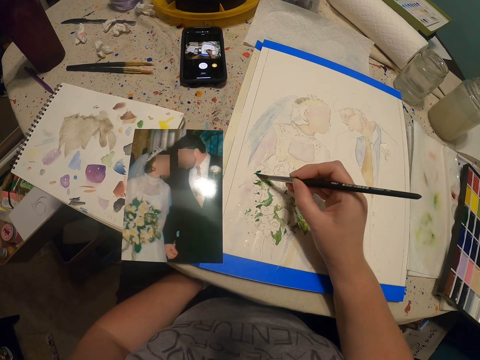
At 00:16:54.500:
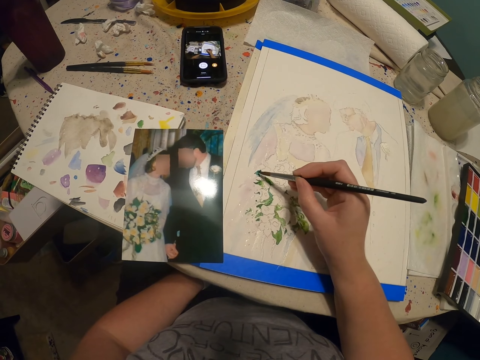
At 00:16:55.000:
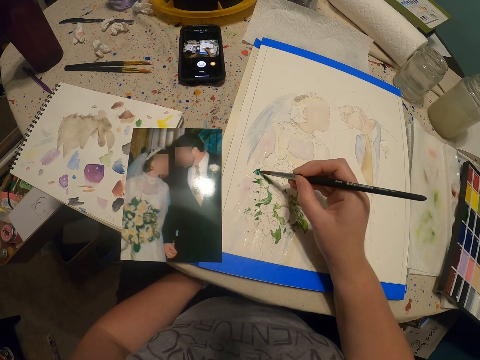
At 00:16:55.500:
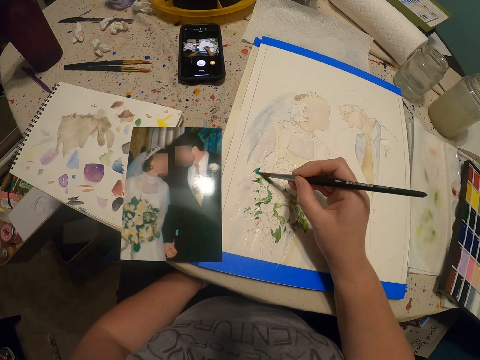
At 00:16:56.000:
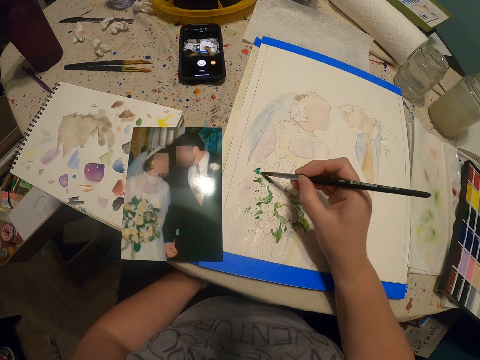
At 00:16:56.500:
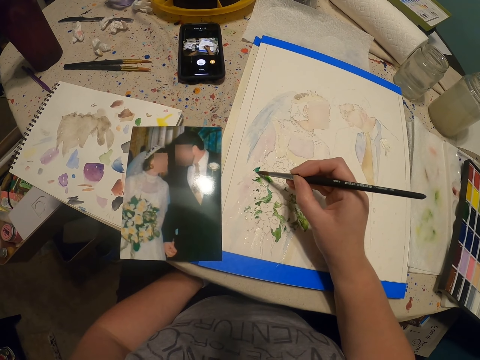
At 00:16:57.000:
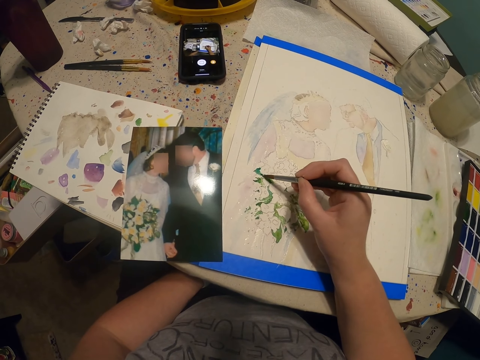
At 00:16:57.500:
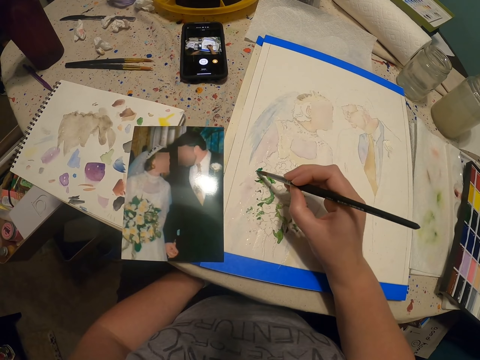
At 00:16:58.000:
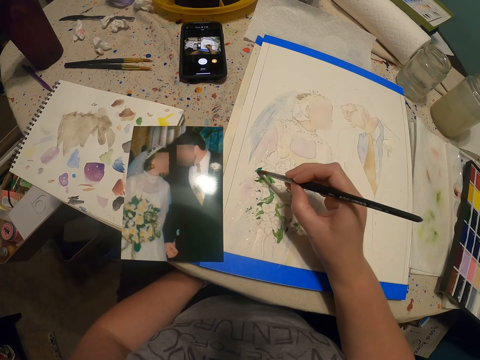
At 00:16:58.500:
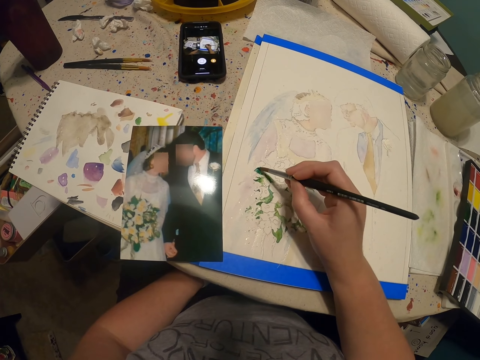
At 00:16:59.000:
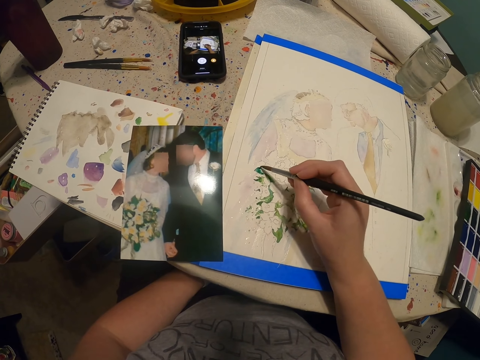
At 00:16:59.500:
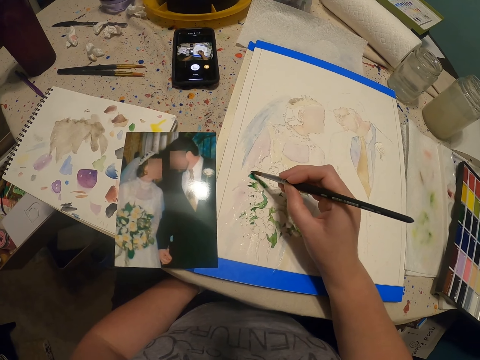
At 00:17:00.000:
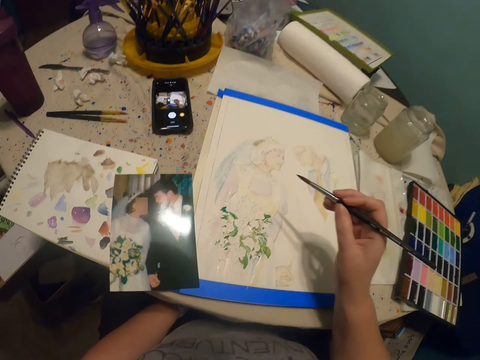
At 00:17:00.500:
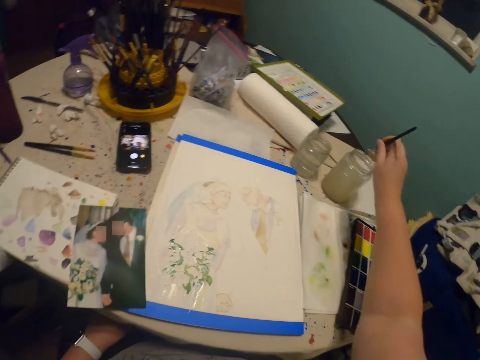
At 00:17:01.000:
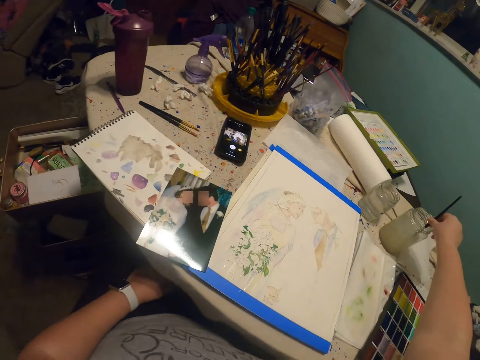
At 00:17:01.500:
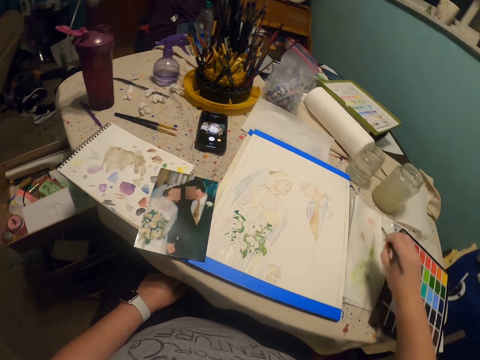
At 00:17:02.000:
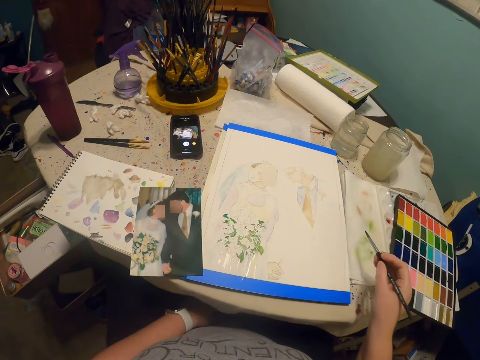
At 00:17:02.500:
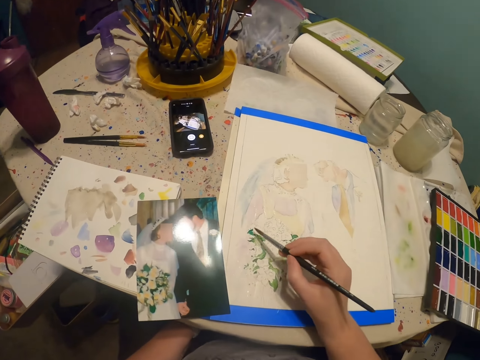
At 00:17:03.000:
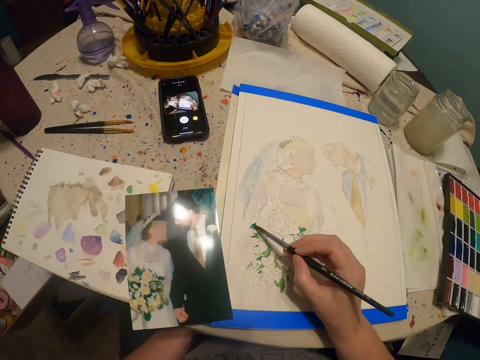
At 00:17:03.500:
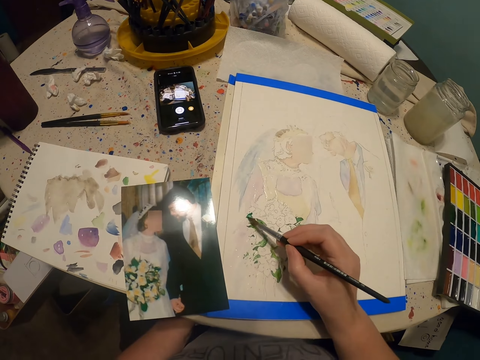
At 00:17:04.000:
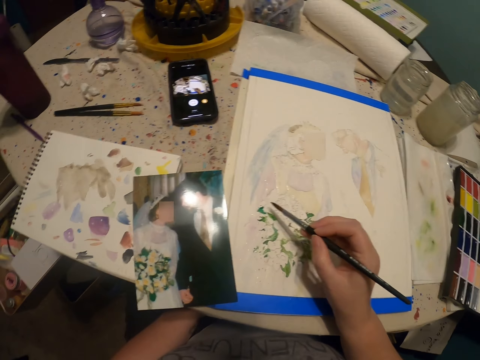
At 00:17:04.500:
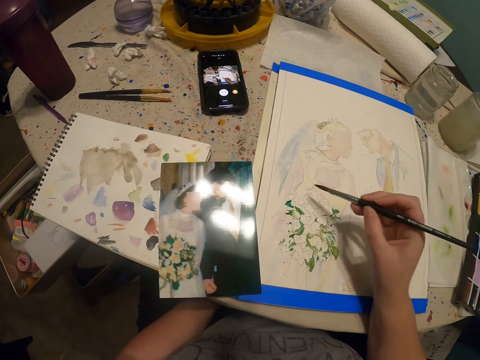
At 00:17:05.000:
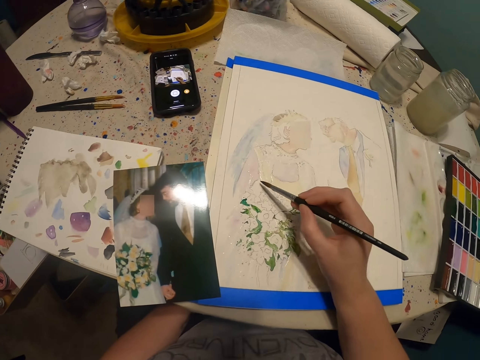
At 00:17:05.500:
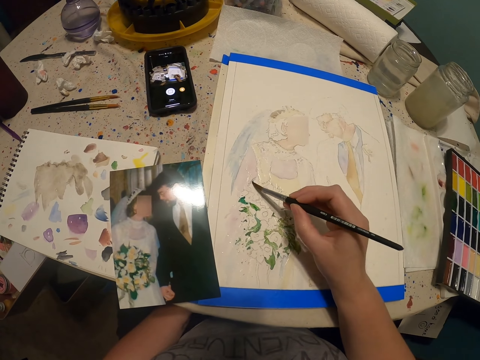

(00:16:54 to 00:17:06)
The camera wearer dips the paint brush in the bottle of paint. They paint the drawing with the paint brush.

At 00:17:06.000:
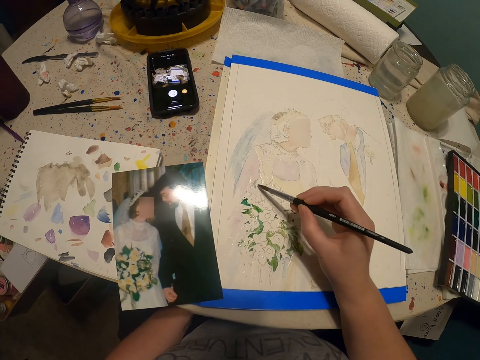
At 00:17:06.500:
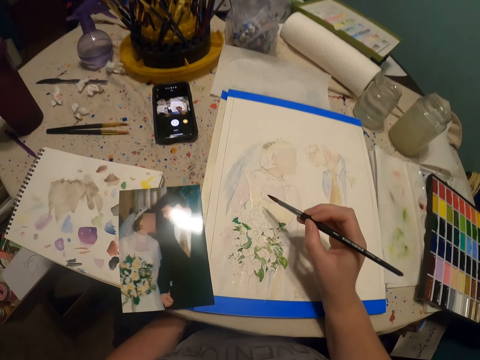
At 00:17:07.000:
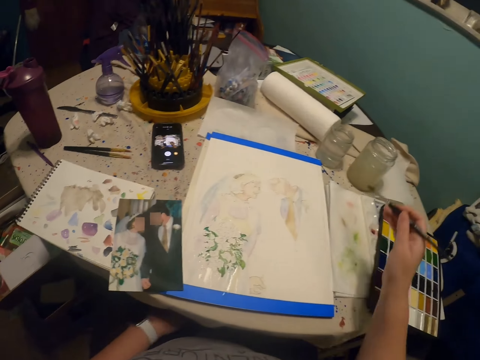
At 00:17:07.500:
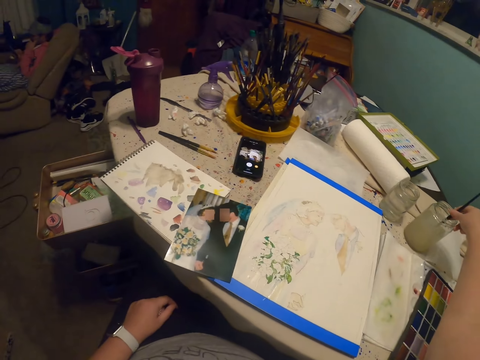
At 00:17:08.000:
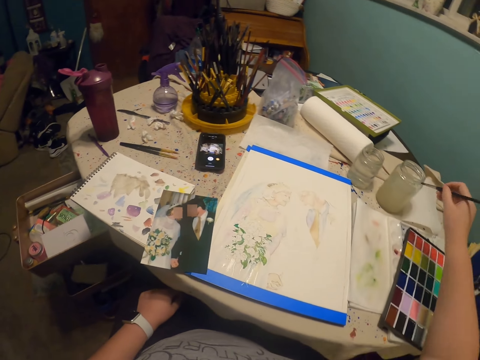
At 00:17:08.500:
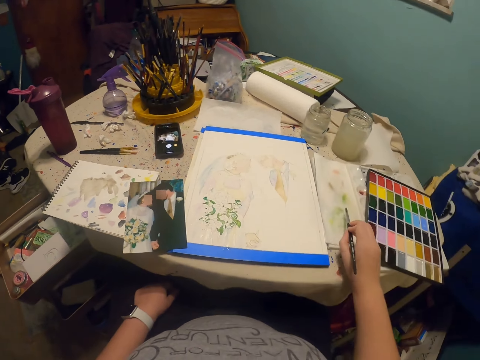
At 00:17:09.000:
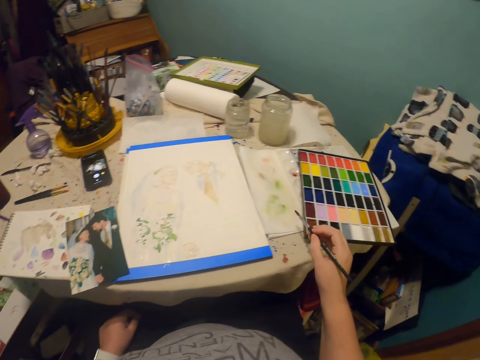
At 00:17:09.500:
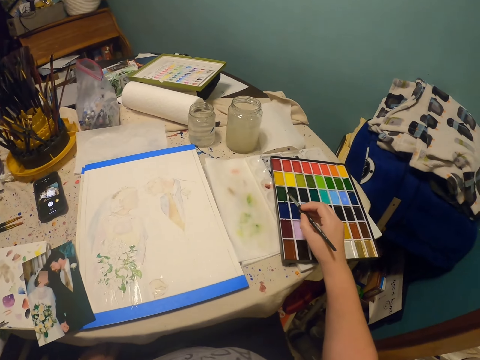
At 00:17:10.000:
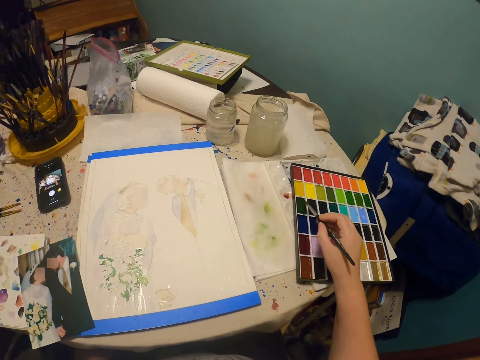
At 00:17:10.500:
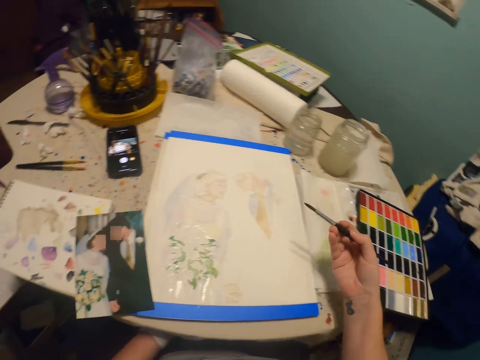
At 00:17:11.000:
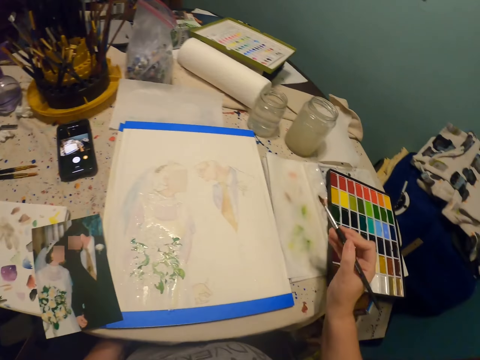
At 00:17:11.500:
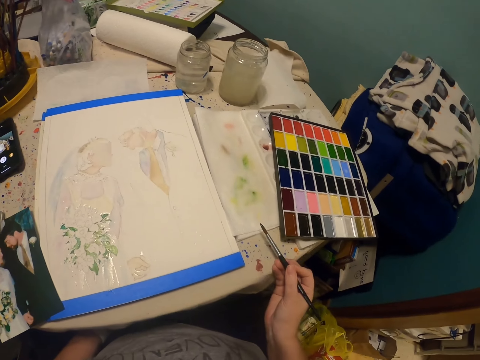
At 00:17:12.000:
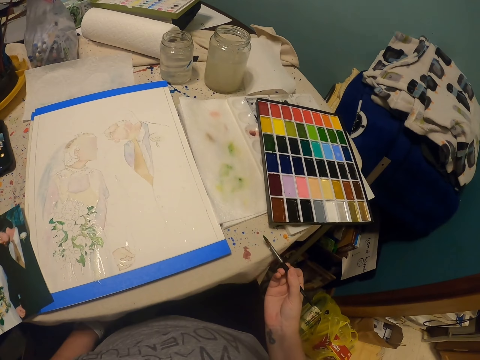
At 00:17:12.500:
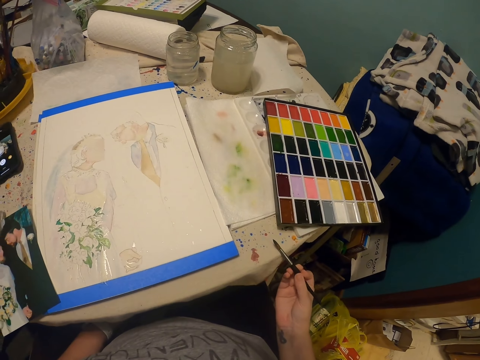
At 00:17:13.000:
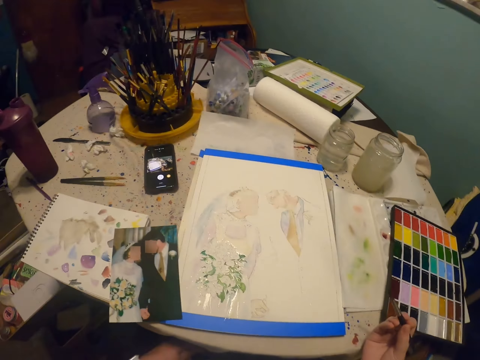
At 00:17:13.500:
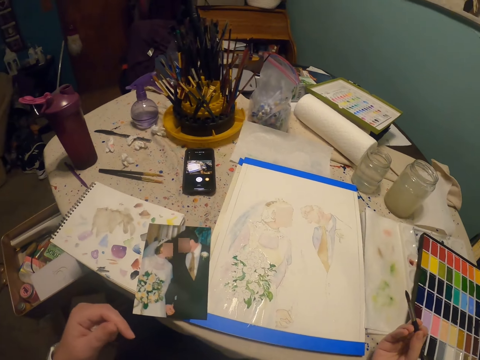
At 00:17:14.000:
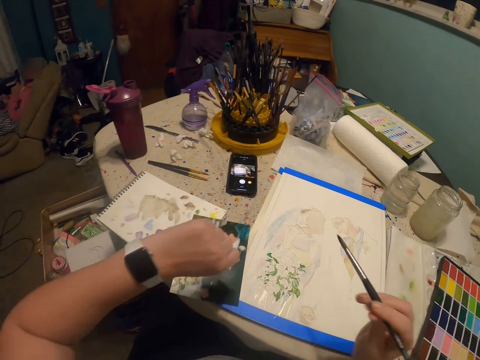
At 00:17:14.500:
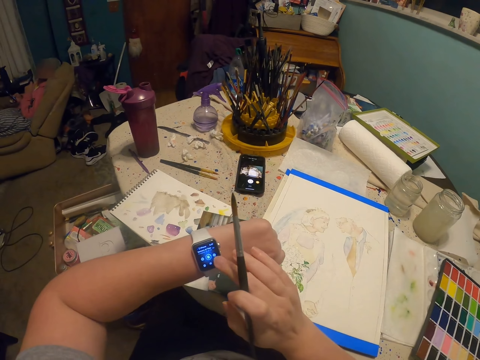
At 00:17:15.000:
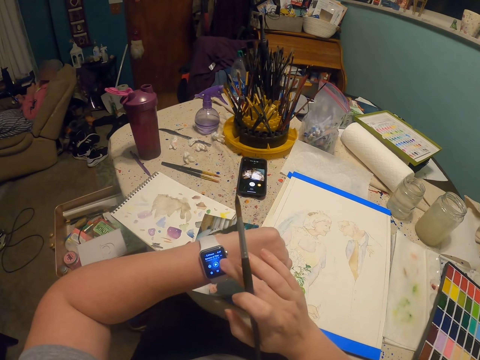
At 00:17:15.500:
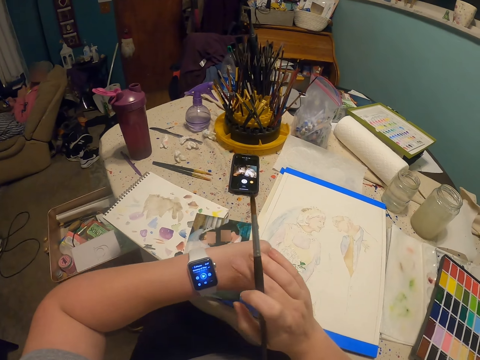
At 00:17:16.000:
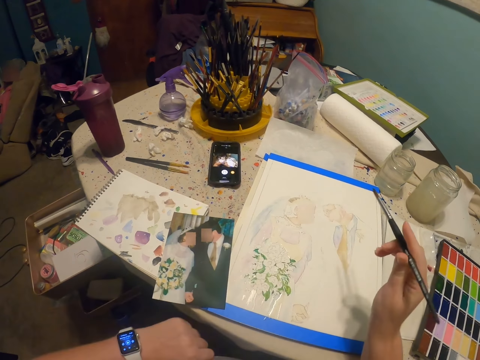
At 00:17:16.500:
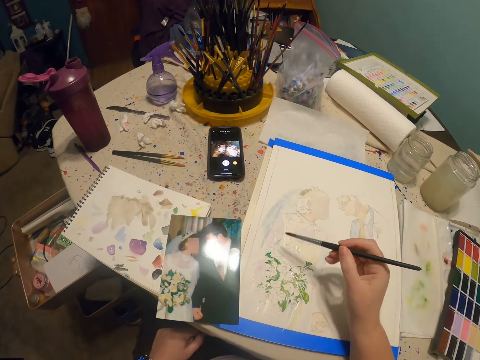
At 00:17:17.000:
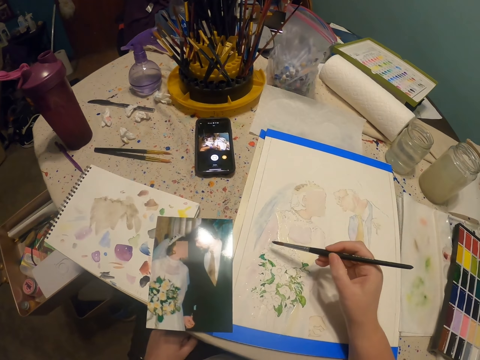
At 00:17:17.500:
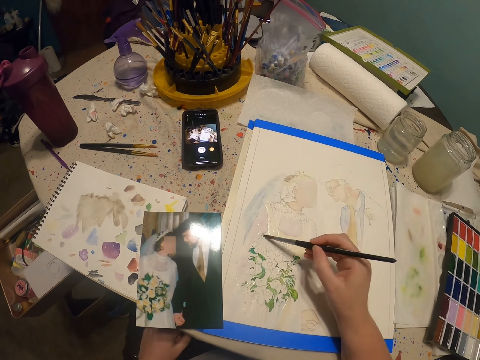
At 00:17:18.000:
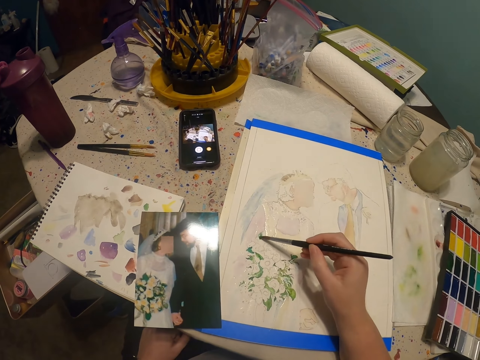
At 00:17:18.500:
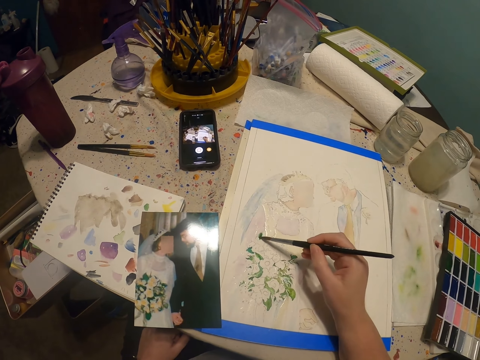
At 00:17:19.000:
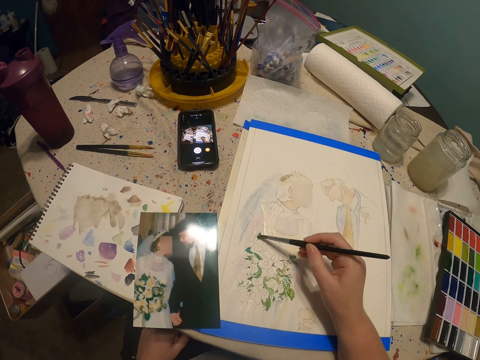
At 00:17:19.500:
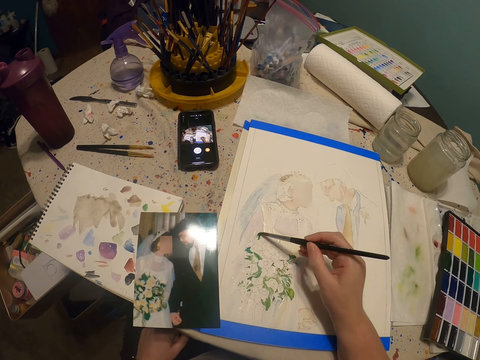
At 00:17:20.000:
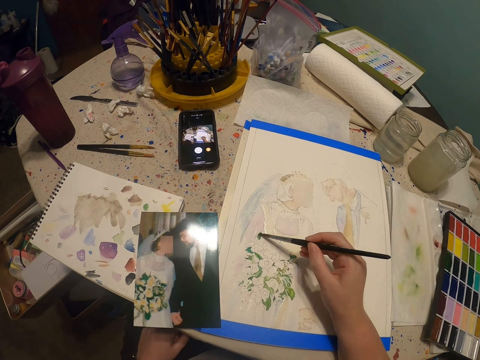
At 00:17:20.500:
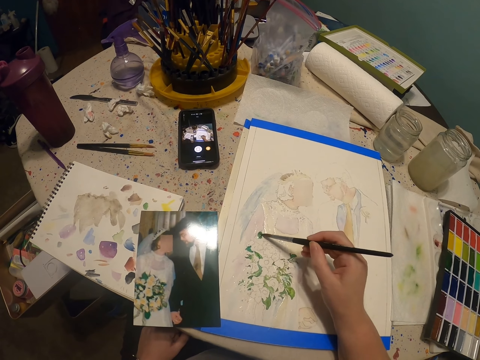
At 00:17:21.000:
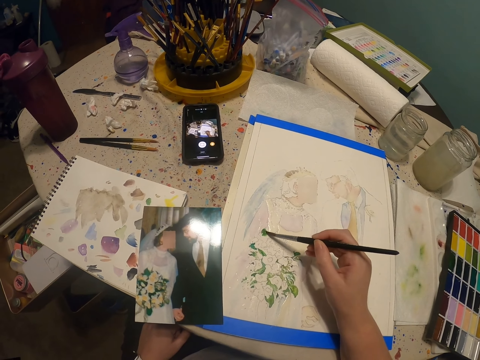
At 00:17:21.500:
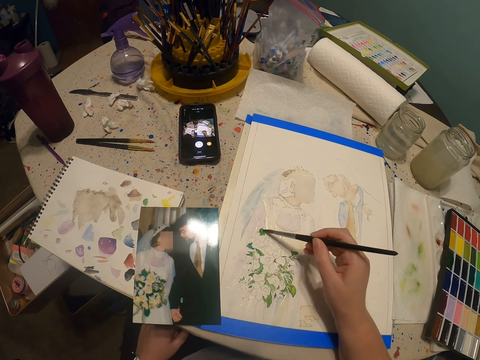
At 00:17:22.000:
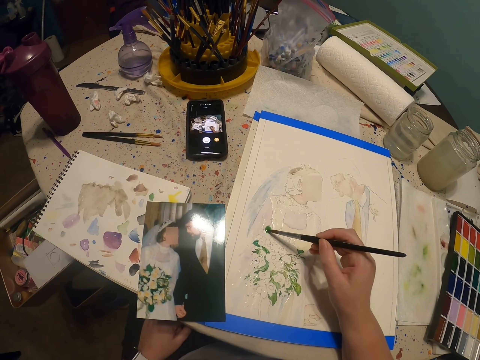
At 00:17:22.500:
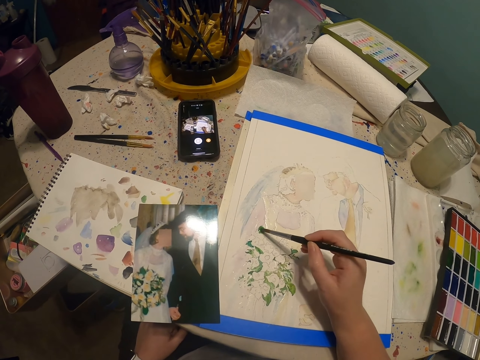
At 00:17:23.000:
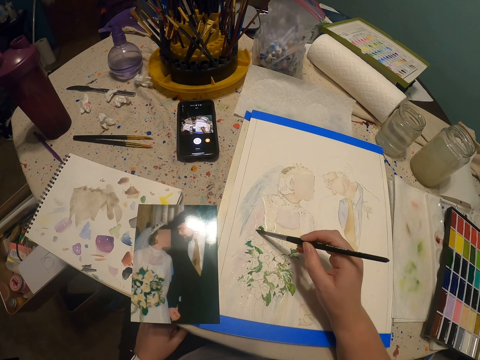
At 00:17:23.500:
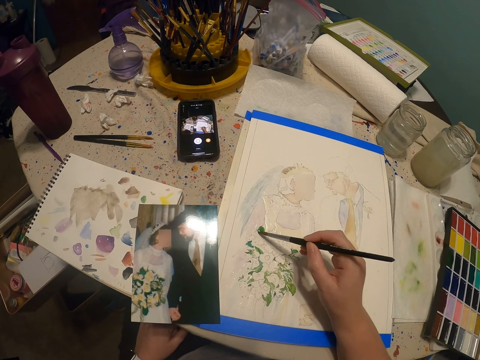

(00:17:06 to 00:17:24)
The camera wearer dips the paint brush in a glass of water or bottle of paint. They put the paint brush in the paint palette and rub the paint brush on the paint palette. They look at the watch. They paint the drawing with the paint brush.
